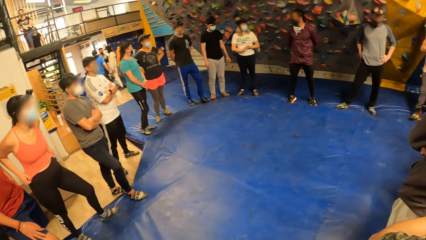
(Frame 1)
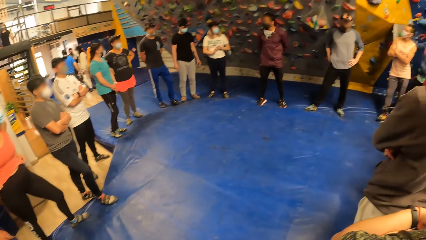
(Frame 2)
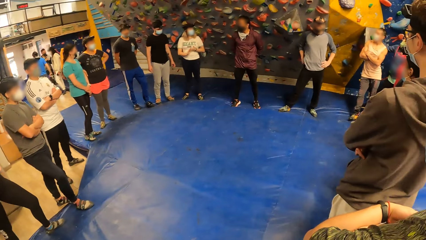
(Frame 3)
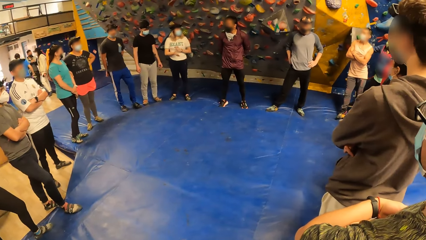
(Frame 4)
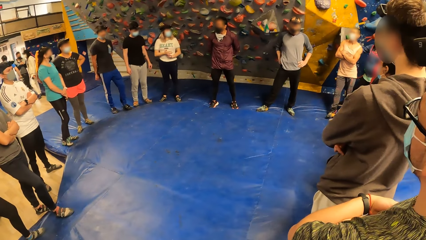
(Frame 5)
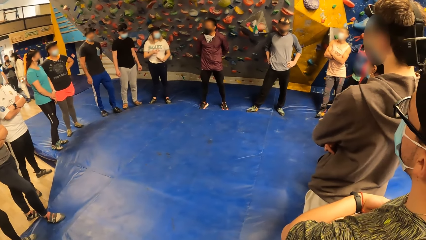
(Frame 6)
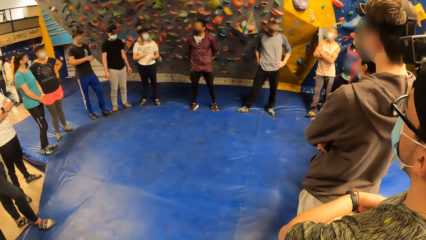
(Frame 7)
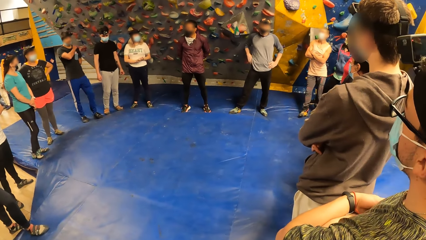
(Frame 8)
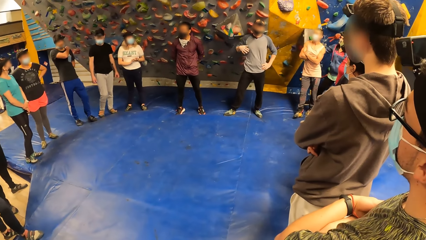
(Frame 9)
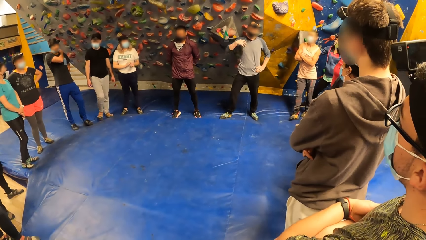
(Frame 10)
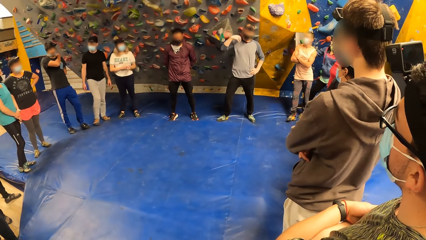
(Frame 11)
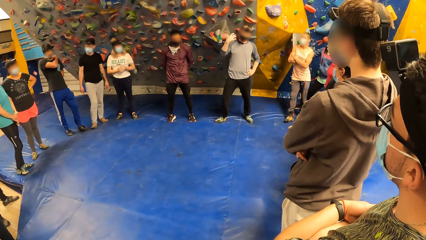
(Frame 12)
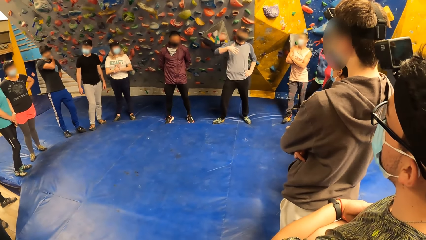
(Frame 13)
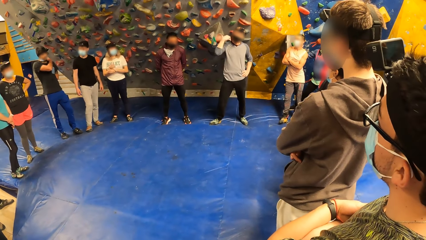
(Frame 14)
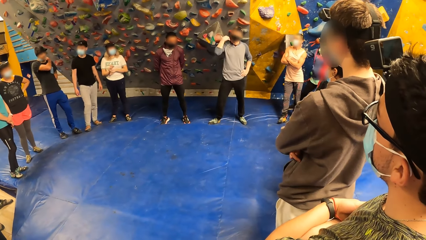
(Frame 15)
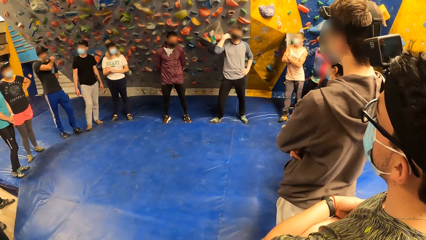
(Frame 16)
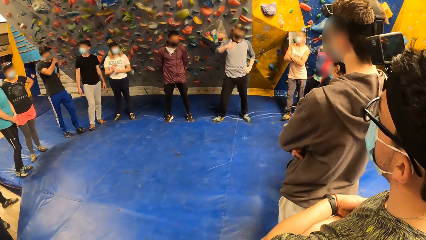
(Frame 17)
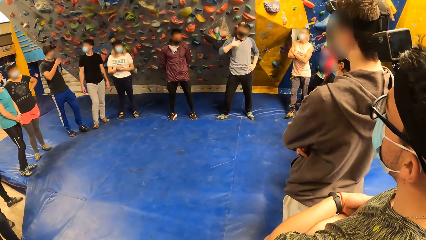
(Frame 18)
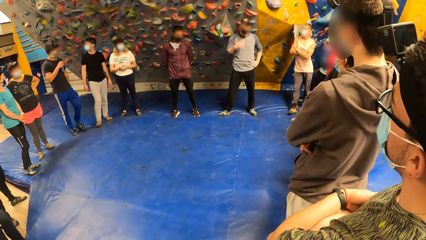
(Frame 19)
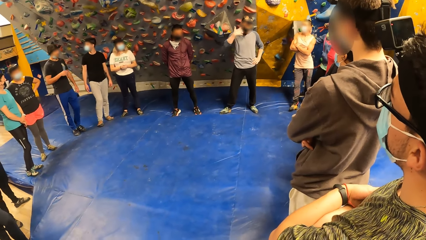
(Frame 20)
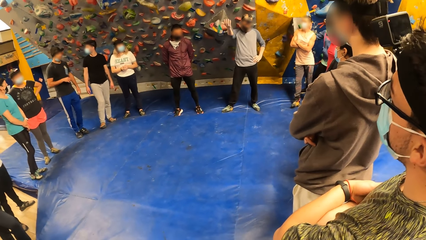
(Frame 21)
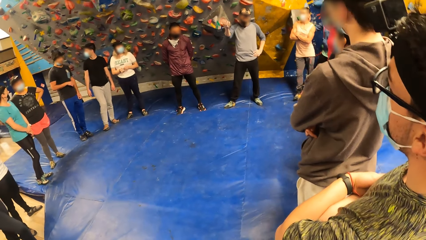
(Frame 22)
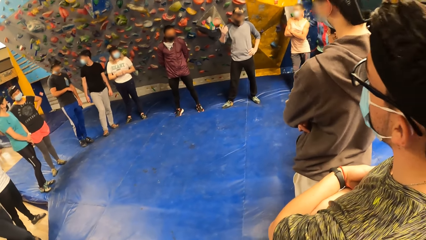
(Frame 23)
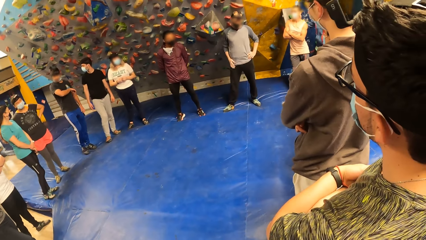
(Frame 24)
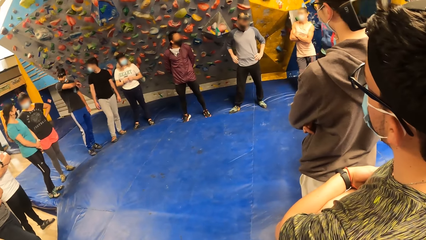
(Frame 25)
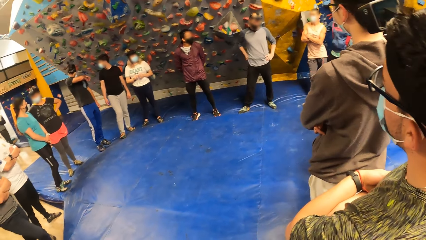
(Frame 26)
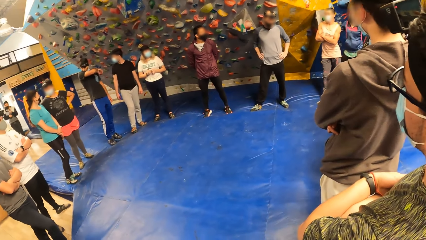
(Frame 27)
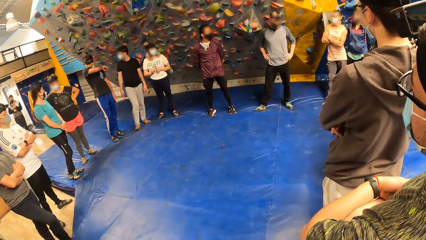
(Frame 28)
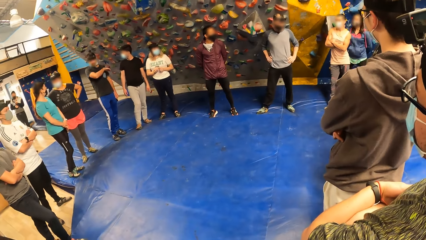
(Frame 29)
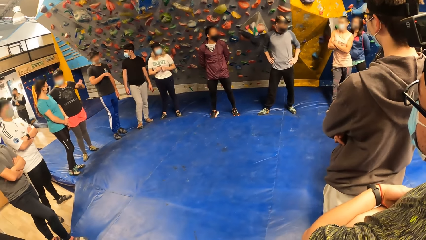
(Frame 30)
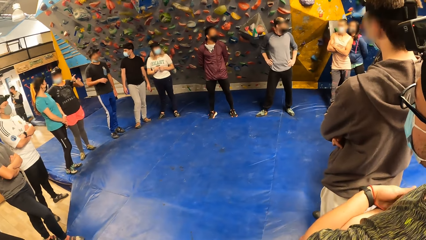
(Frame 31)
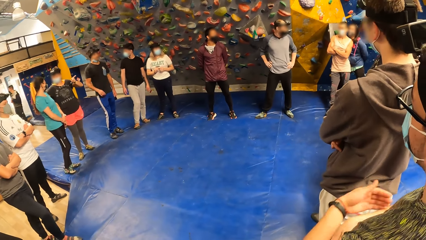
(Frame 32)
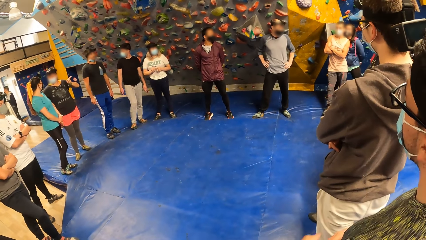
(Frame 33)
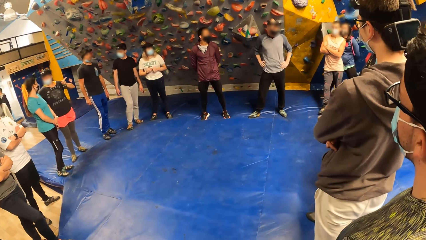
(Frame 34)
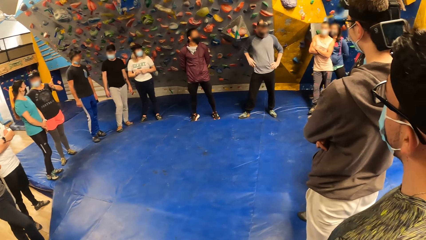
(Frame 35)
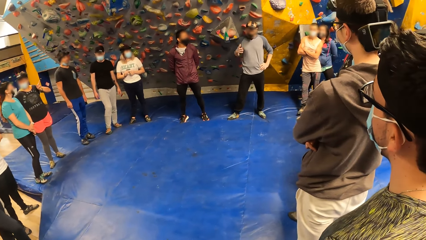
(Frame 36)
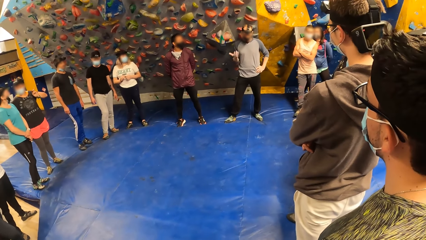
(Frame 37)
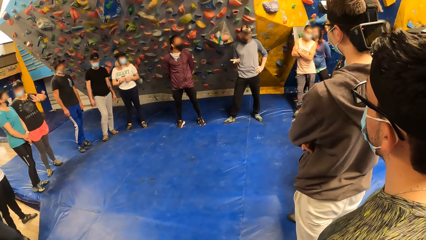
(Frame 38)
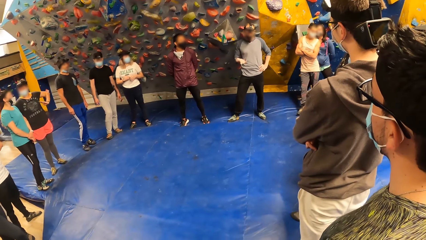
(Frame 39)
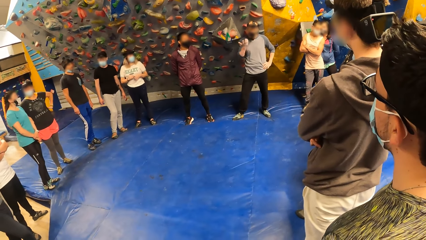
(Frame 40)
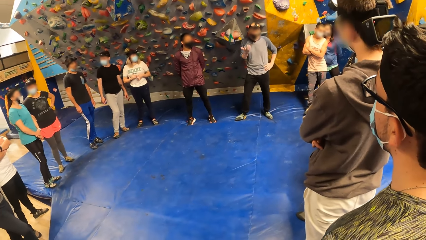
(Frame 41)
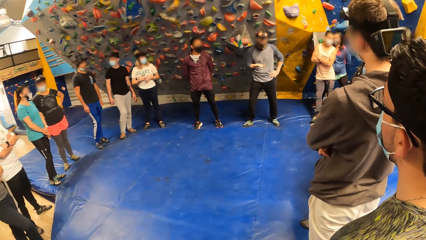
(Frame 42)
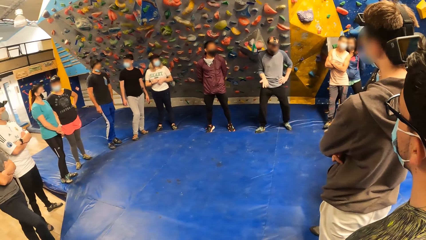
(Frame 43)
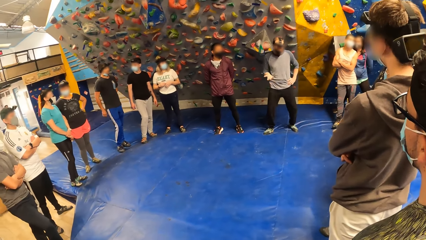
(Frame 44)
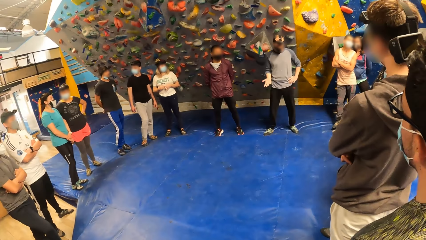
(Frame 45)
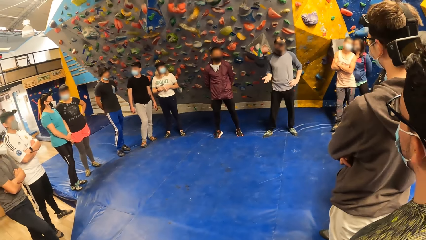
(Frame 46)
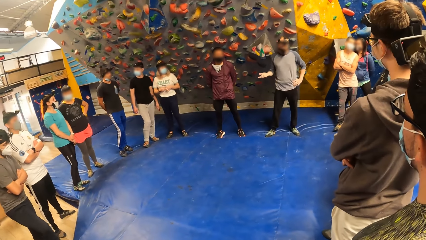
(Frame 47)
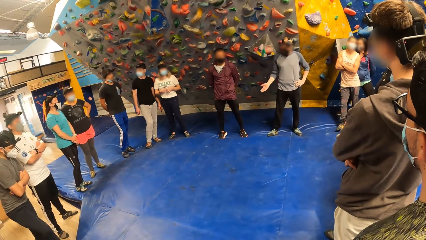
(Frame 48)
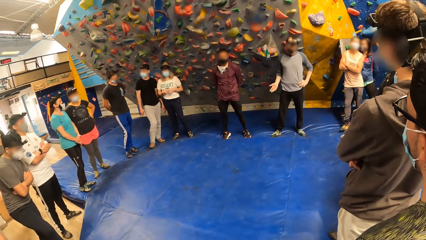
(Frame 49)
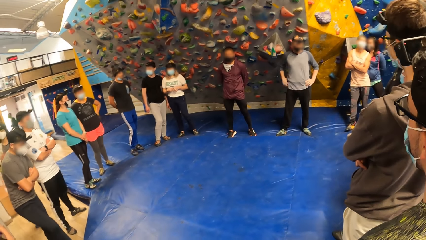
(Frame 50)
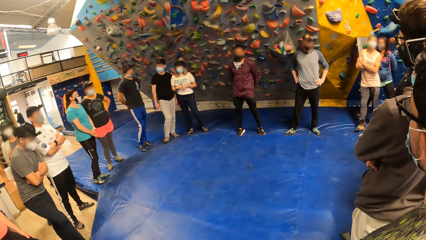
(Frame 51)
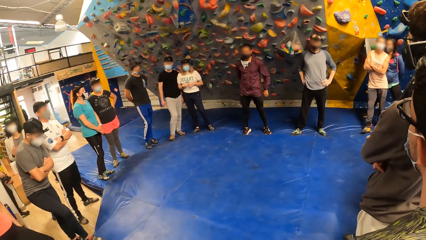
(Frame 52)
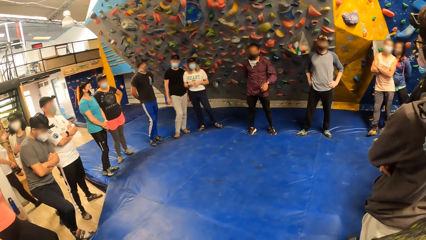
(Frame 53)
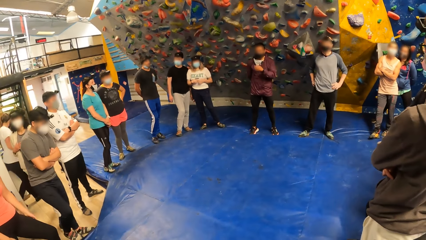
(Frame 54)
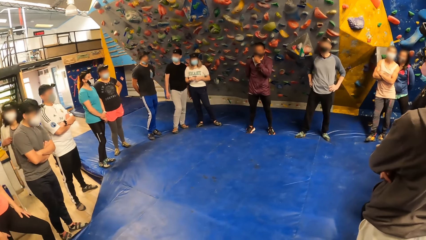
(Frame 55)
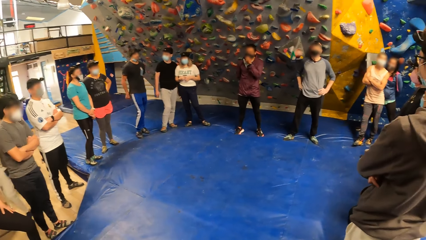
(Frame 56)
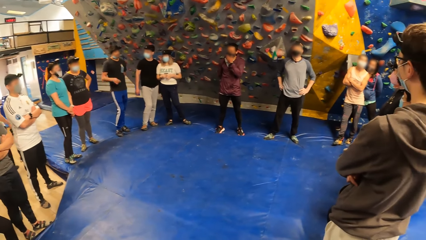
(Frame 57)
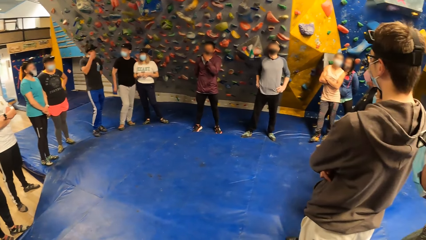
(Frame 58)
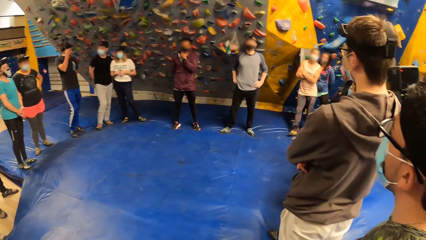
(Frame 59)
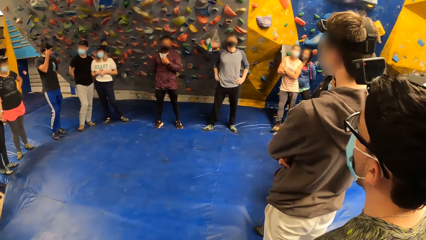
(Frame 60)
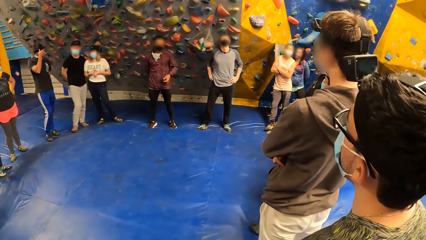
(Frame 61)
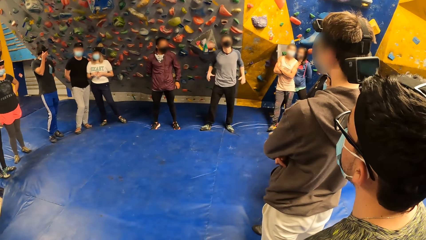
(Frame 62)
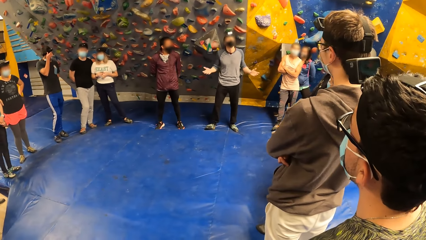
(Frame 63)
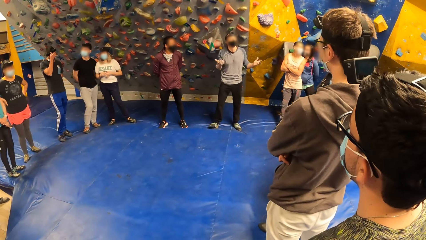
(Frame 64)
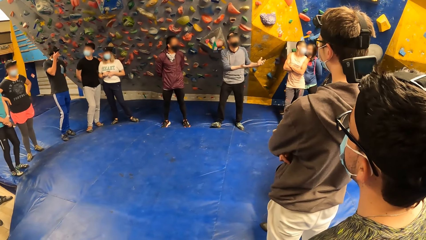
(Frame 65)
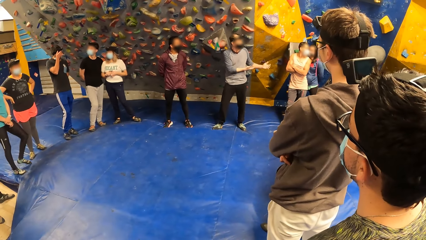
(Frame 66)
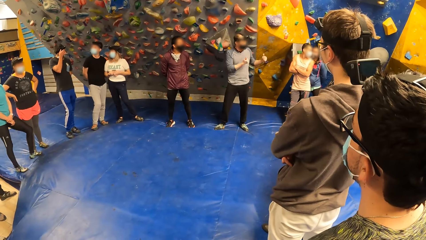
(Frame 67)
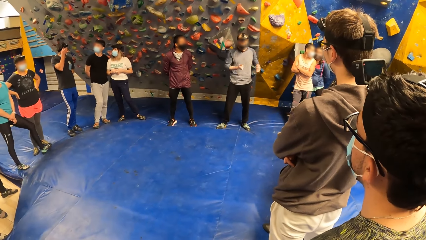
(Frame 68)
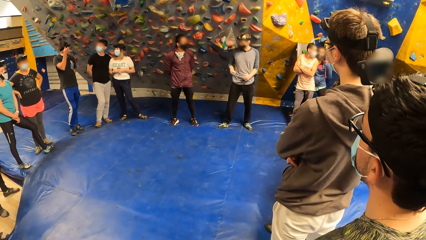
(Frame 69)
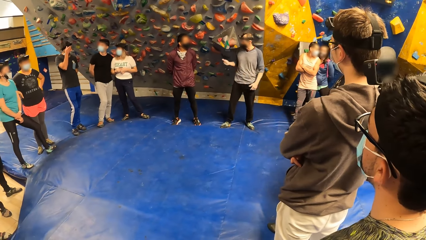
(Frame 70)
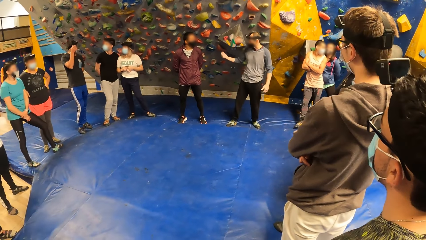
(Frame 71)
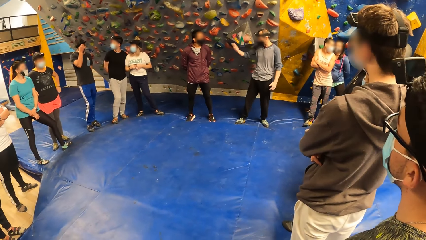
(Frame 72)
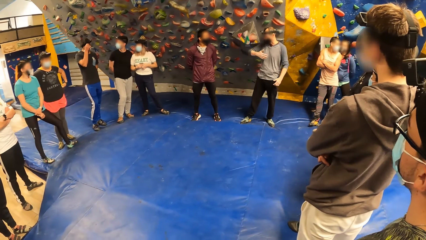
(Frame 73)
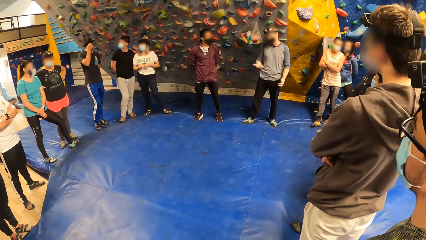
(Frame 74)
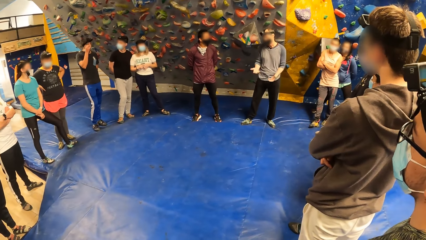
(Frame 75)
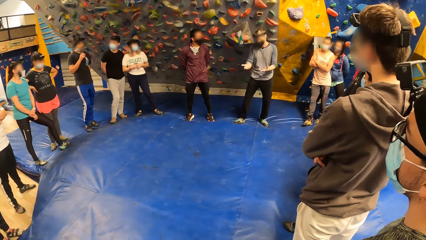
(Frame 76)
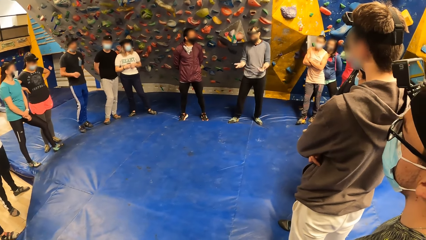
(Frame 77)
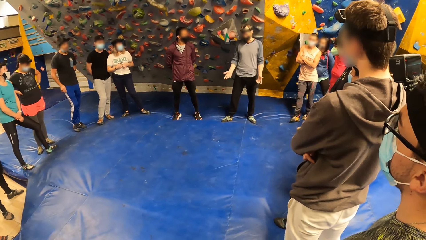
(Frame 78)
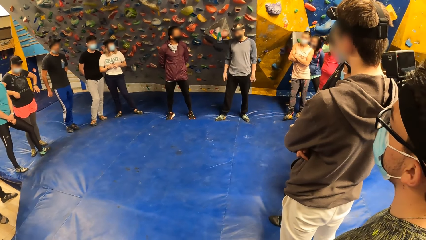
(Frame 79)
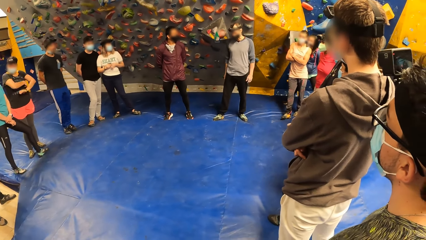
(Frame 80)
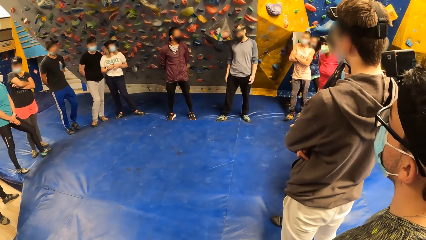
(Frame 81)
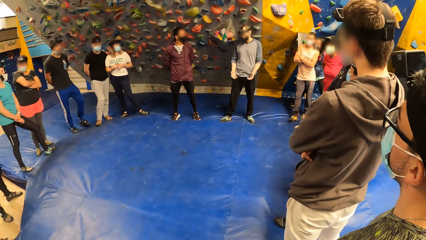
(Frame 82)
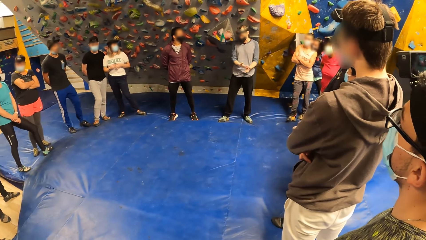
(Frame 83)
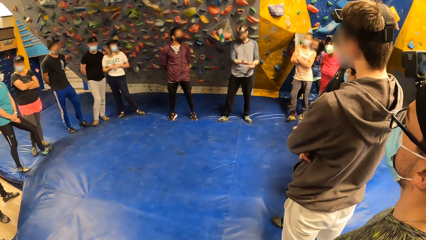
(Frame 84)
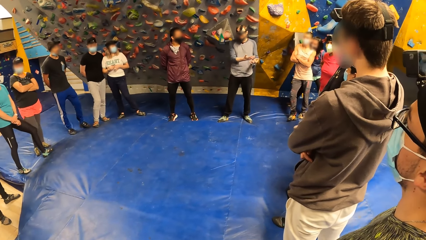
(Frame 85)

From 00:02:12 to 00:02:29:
A man converses with the team. The camera wearer looks at the team. The man converses with the team. The camera wearer looks at the man. The man converses with the team.
